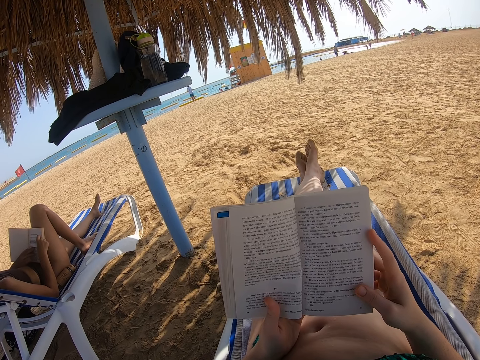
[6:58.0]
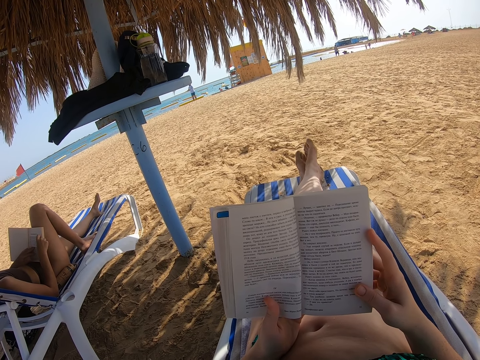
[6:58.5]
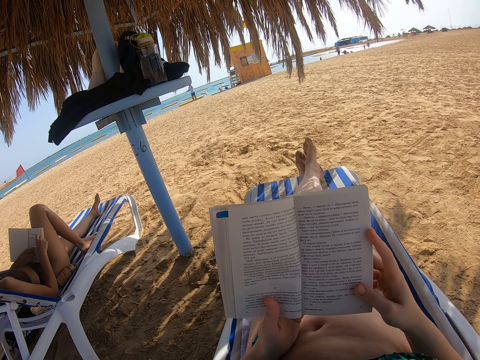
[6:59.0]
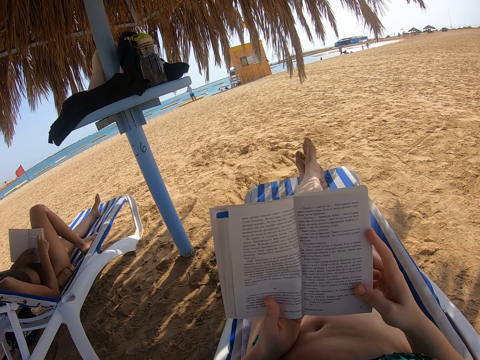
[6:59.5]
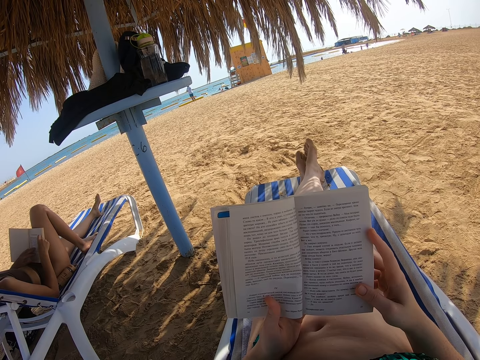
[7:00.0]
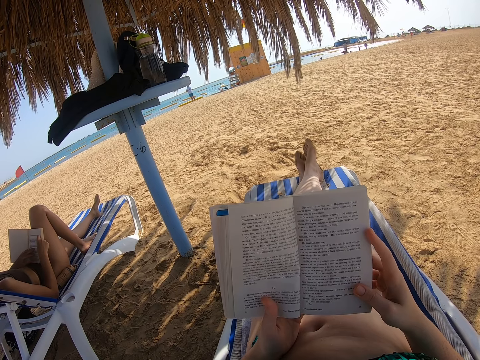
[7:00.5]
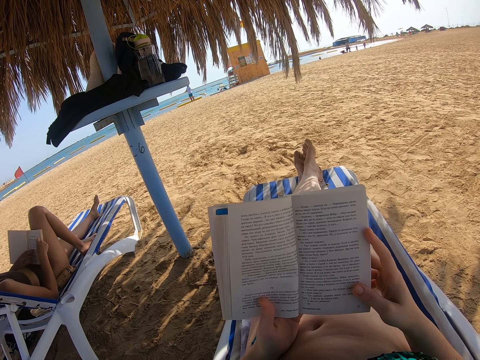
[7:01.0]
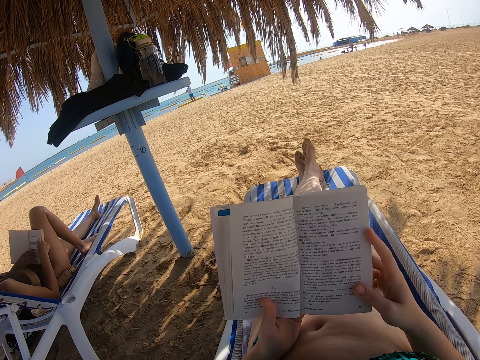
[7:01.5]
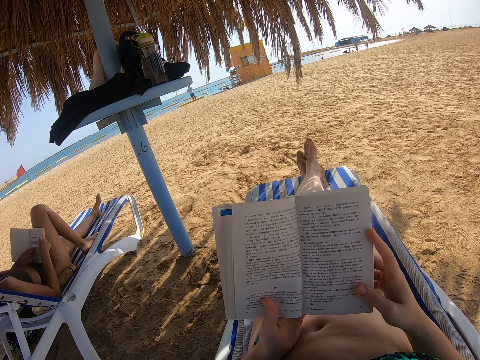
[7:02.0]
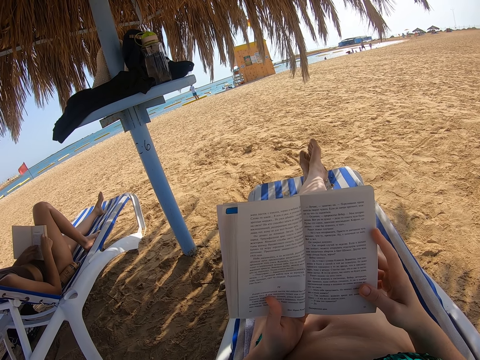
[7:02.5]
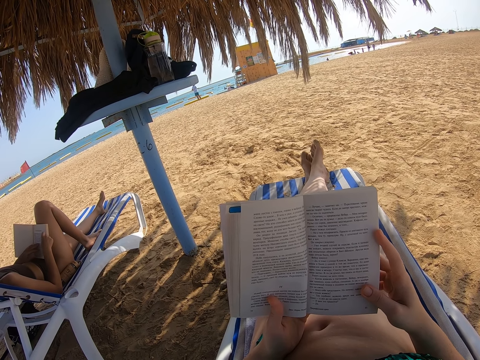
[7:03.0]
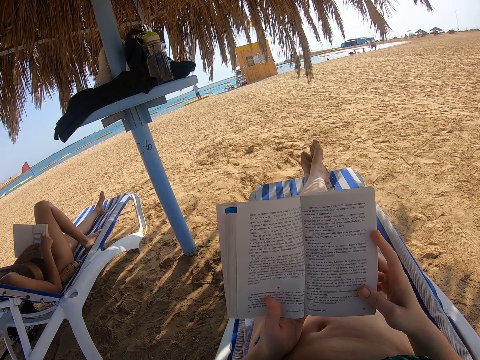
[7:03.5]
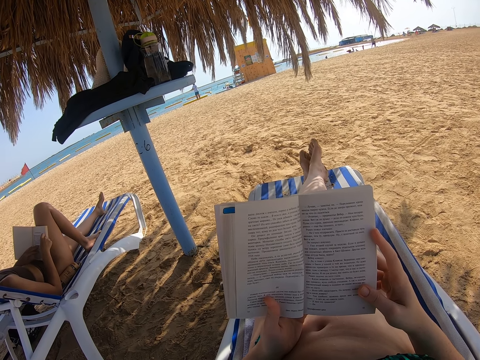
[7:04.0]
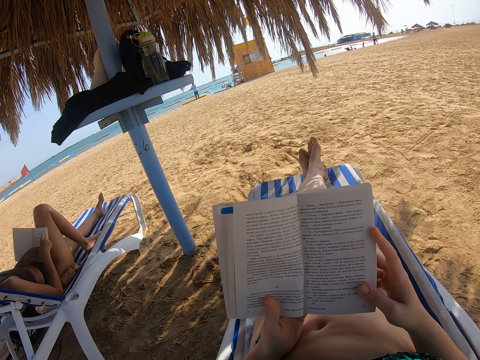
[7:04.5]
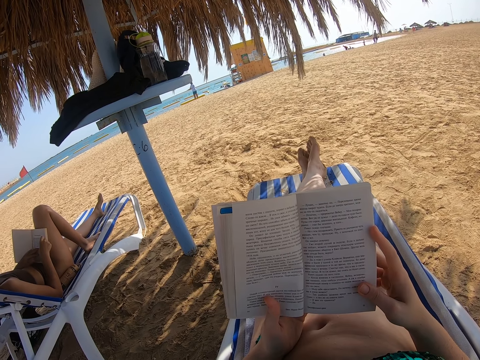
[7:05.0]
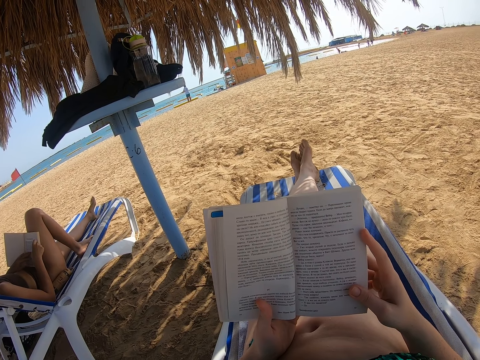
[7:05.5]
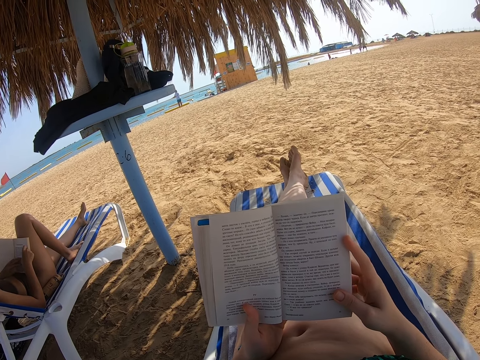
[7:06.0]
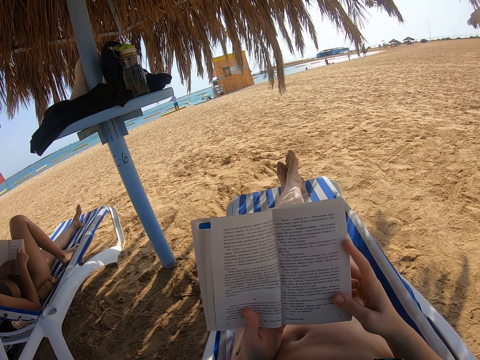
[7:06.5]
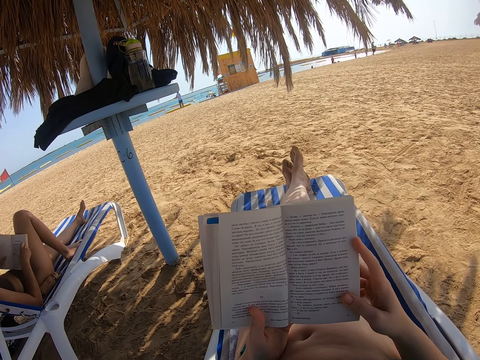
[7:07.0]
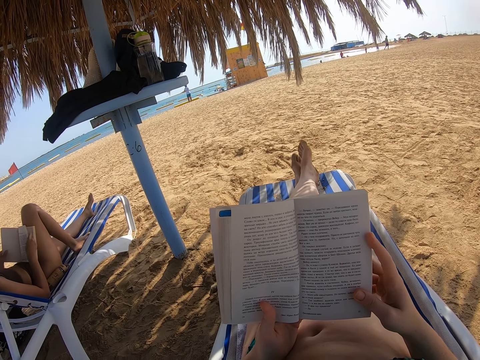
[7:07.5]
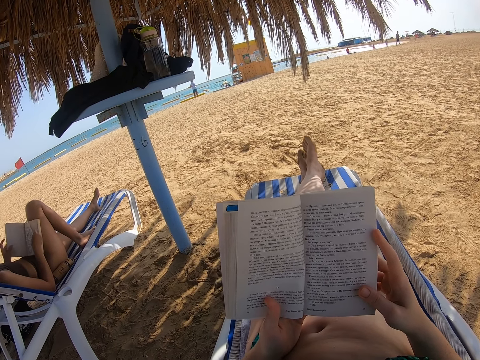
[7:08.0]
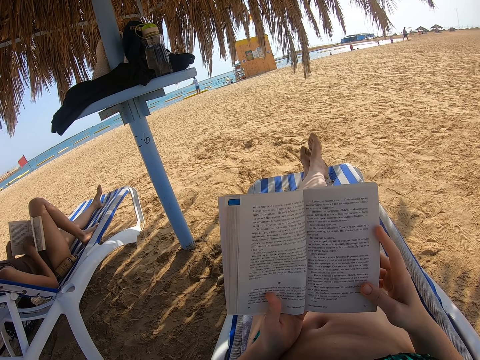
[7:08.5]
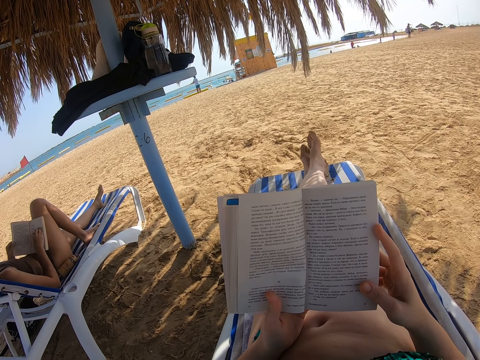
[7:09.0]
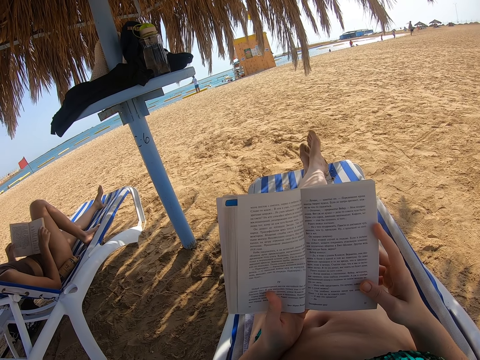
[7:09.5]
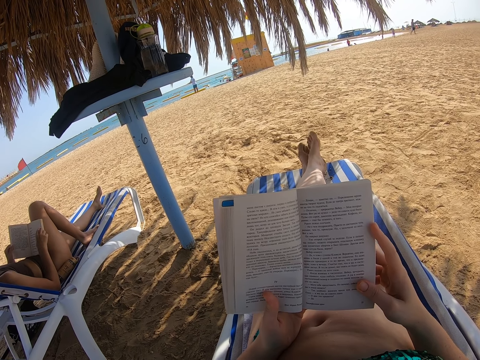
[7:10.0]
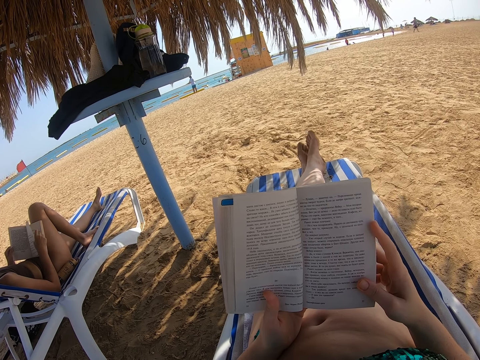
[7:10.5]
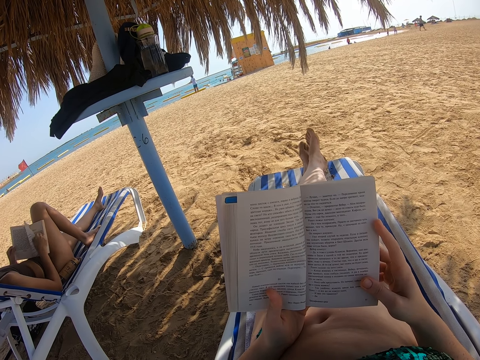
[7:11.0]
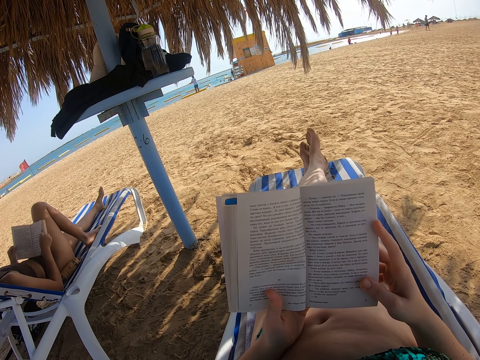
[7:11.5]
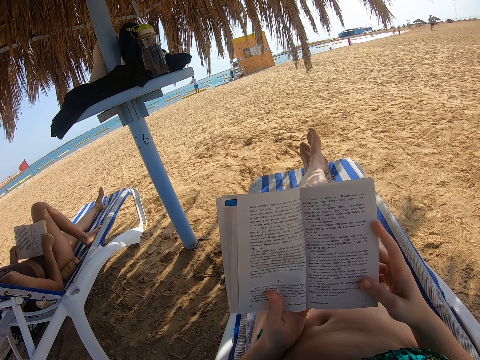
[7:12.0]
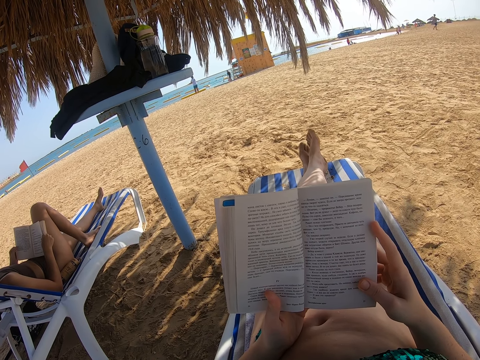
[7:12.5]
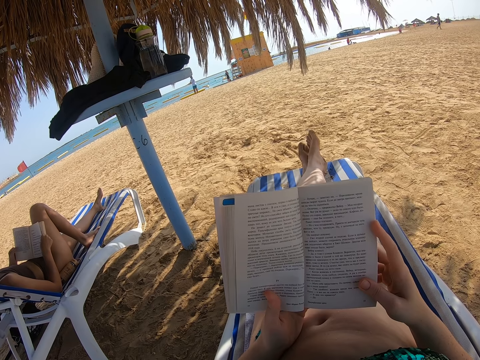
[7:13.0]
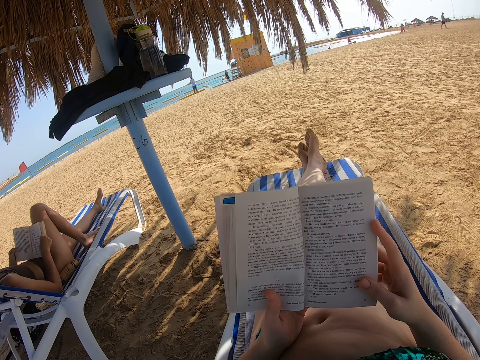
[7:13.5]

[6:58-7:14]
The lady opens the next page of the book with the right hand. She reads the book.

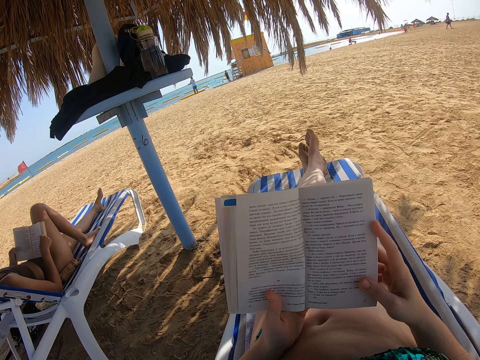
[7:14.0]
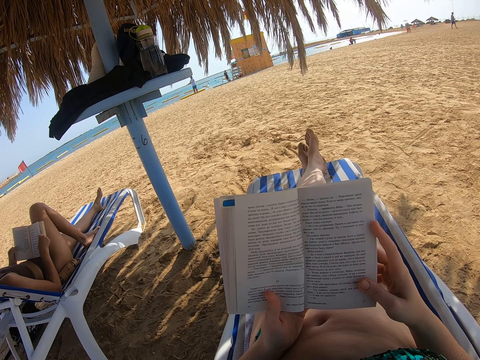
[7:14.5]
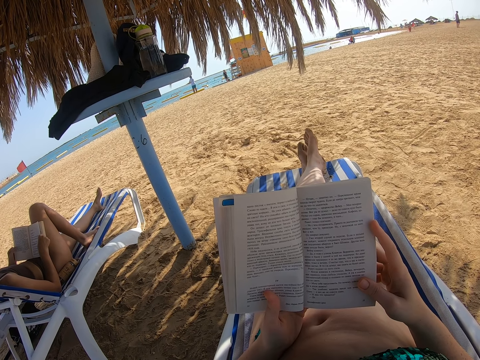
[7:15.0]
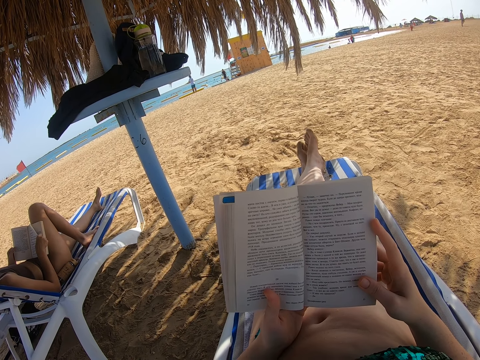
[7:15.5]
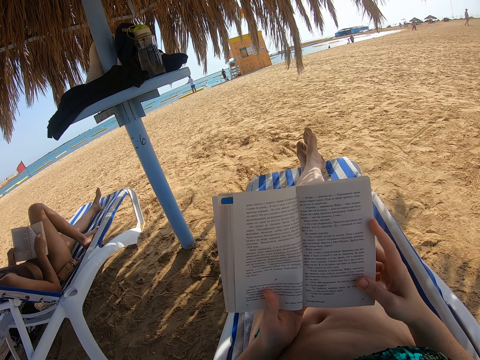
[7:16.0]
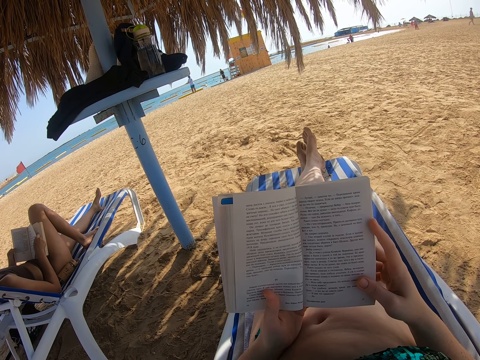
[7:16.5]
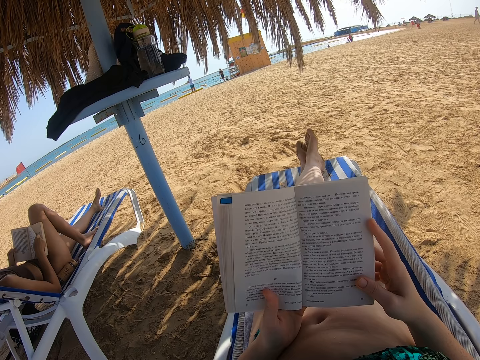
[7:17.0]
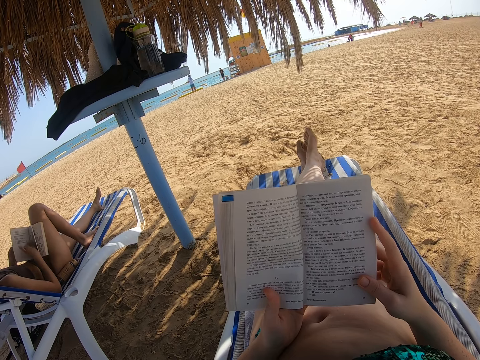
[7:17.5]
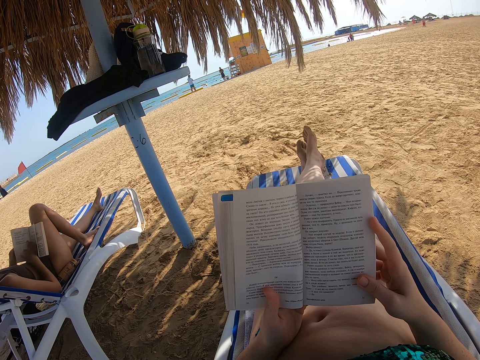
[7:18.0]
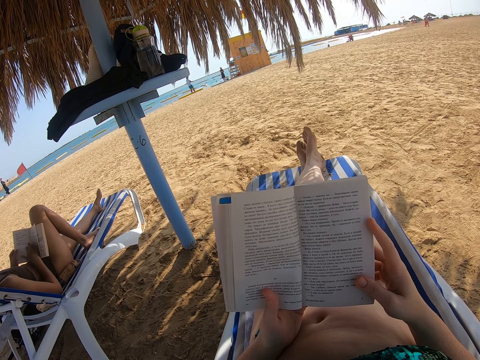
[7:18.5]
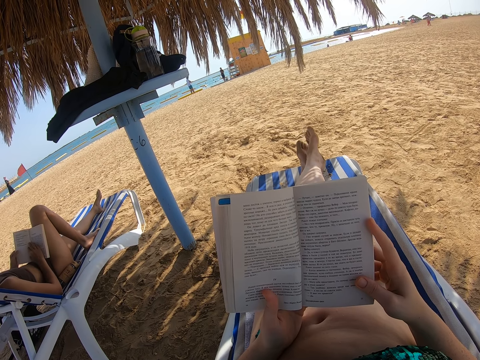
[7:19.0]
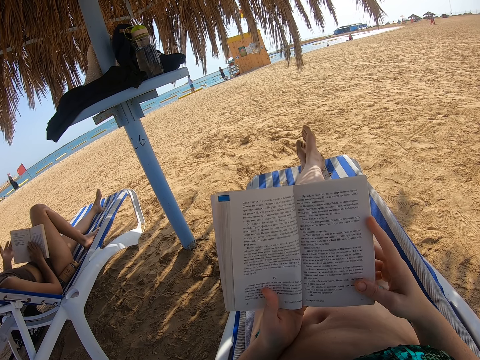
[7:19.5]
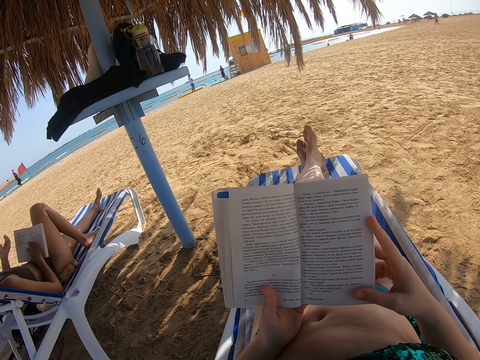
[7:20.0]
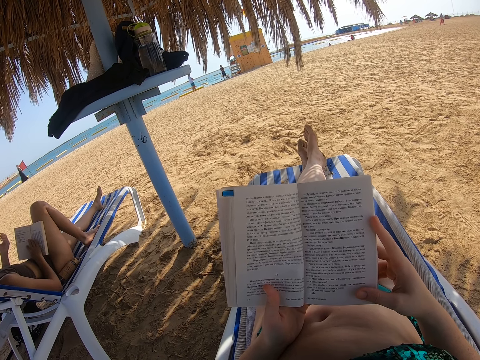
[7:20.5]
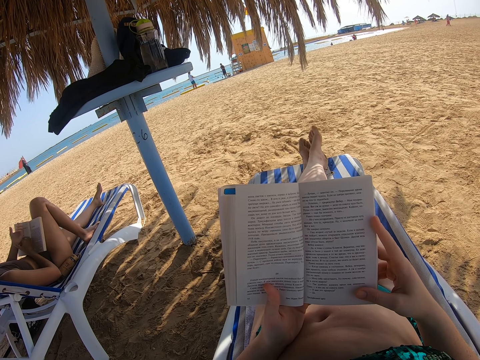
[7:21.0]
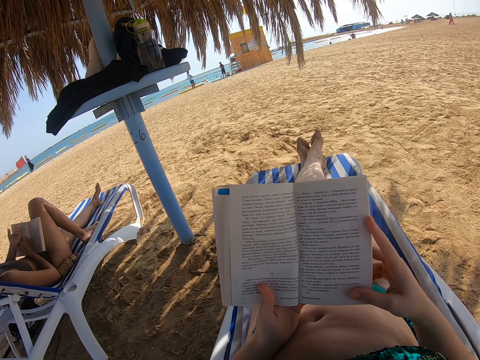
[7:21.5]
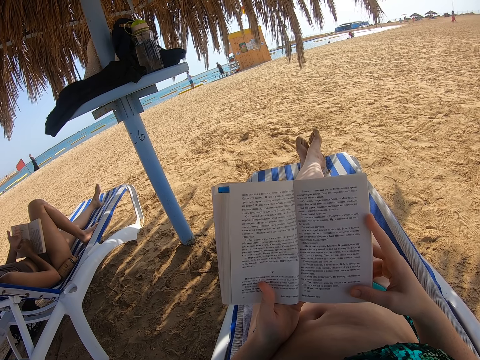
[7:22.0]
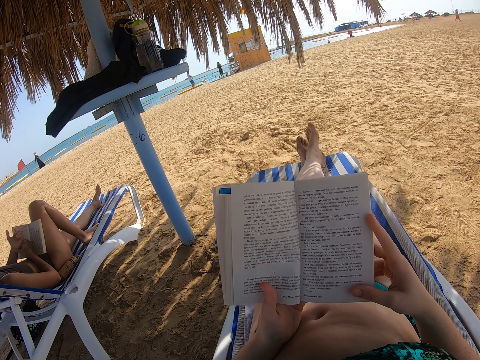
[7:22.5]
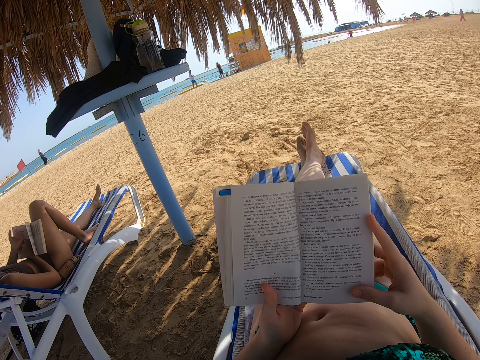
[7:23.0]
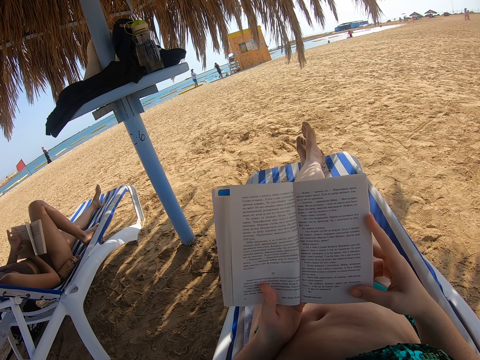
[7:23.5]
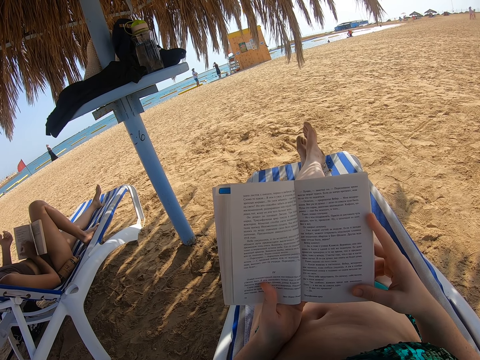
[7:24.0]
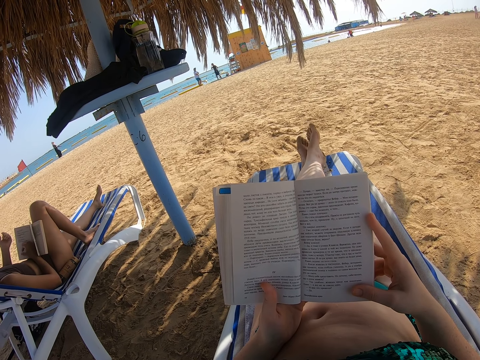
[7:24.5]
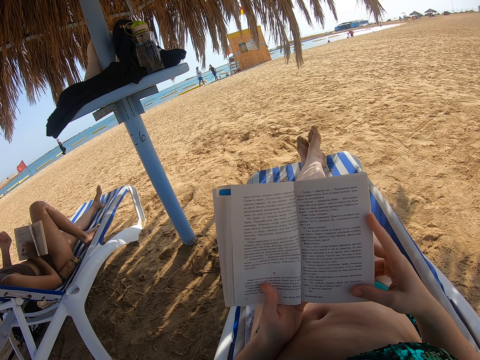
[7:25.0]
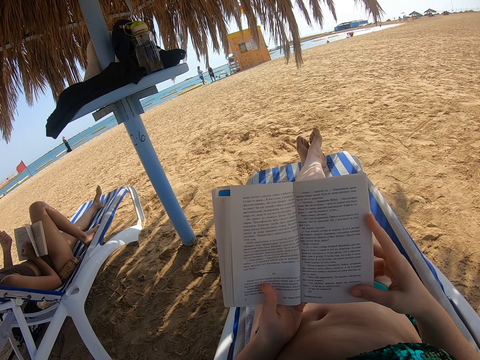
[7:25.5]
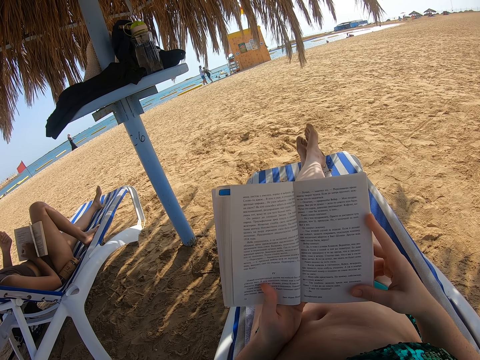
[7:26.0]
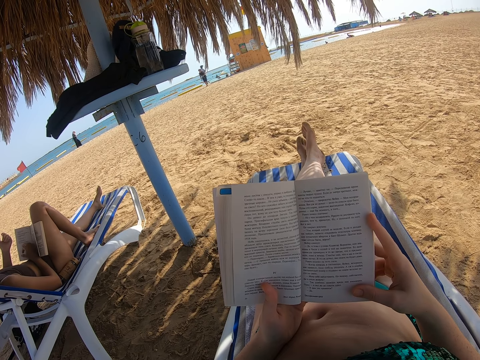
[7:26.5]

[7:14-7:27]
The lady flips the book. She stares at the hand.
